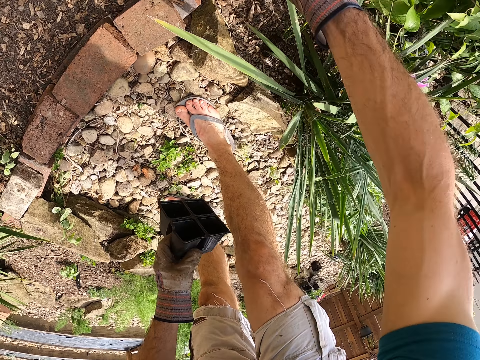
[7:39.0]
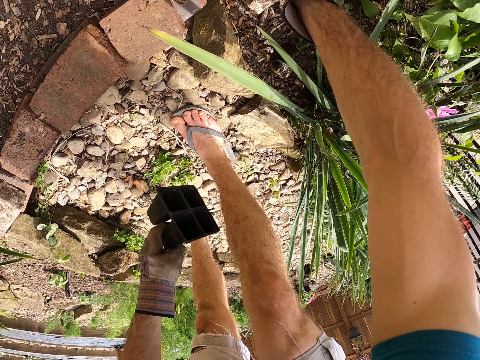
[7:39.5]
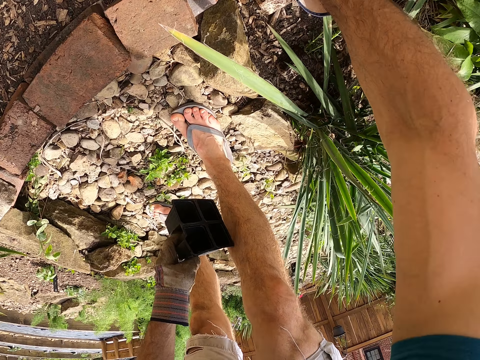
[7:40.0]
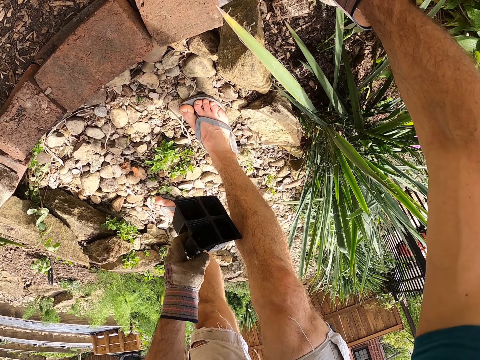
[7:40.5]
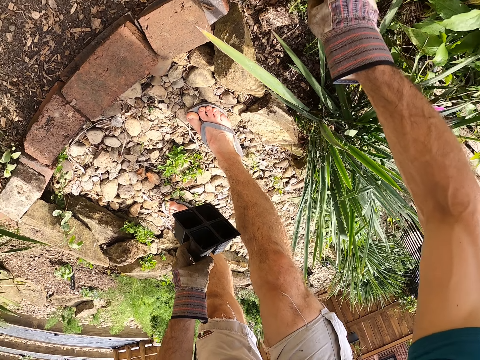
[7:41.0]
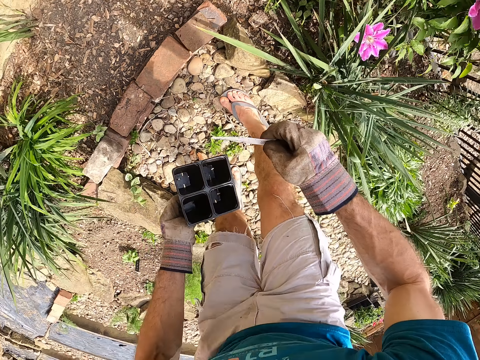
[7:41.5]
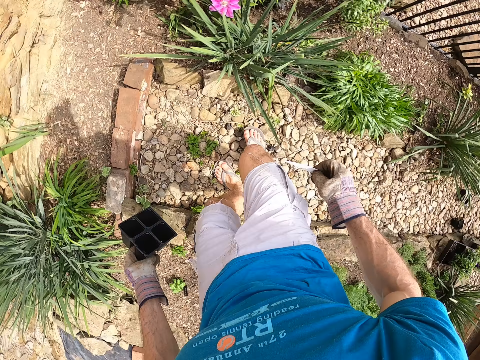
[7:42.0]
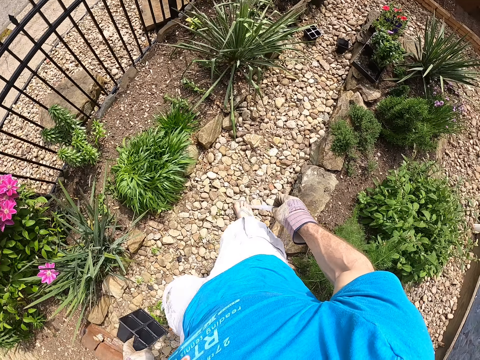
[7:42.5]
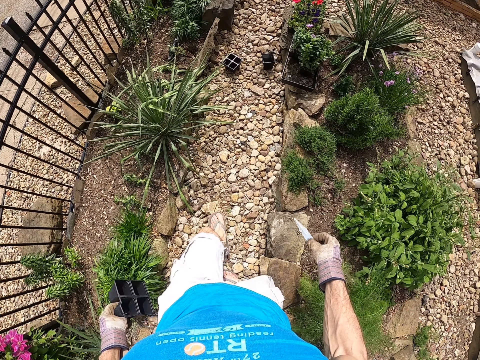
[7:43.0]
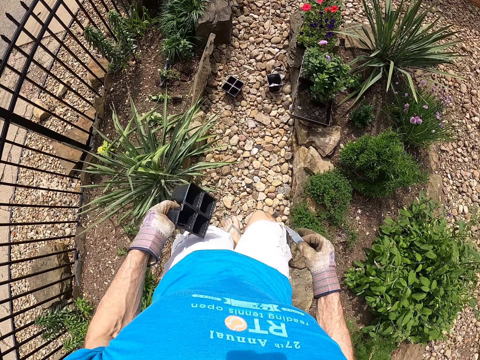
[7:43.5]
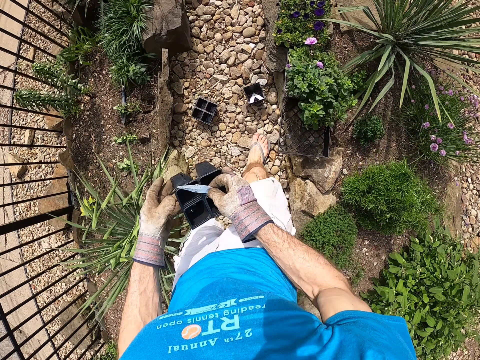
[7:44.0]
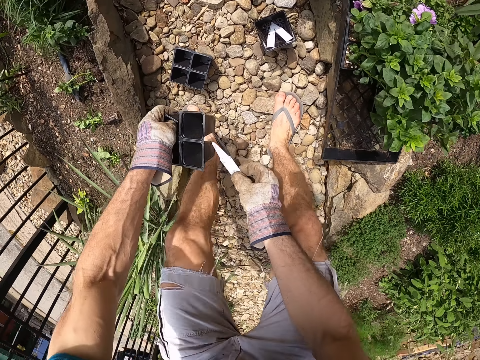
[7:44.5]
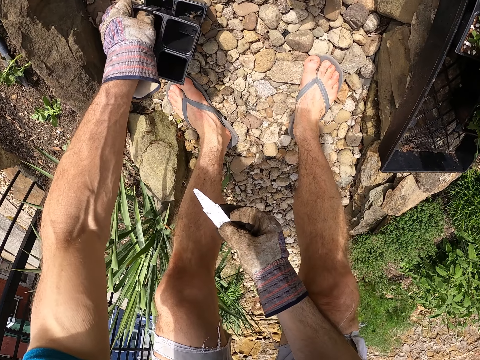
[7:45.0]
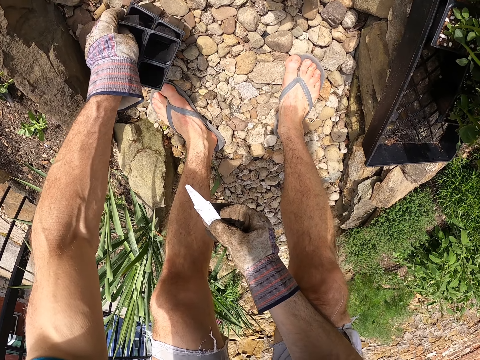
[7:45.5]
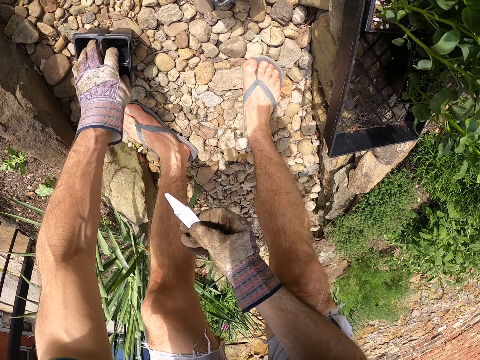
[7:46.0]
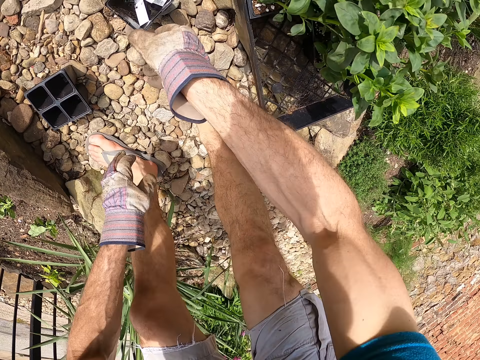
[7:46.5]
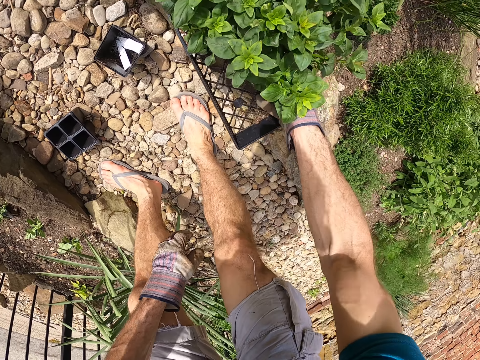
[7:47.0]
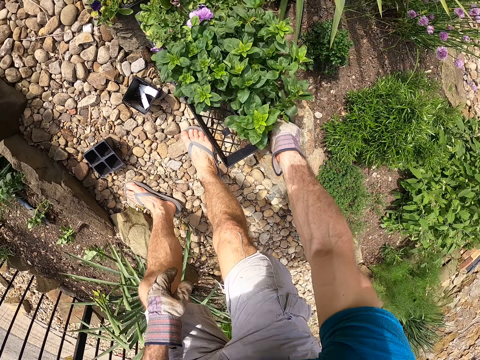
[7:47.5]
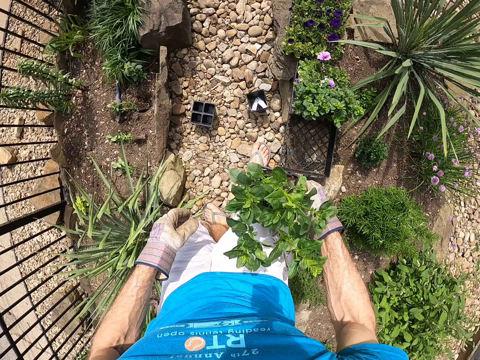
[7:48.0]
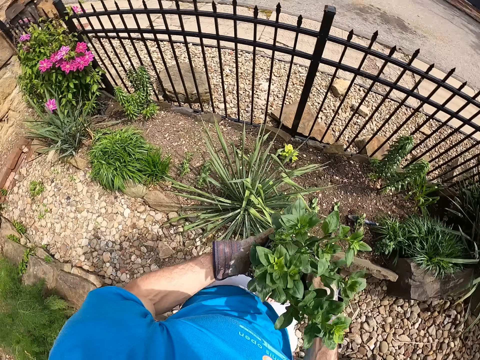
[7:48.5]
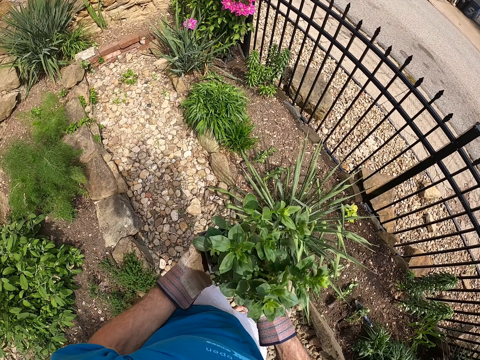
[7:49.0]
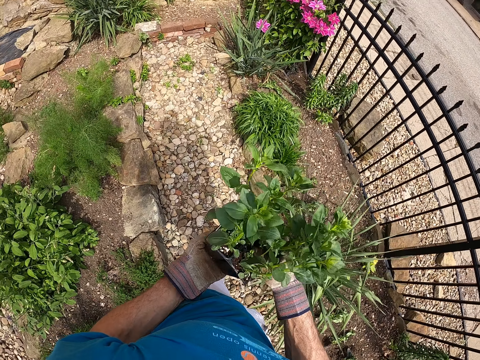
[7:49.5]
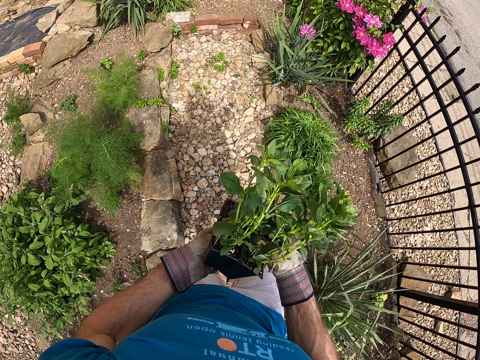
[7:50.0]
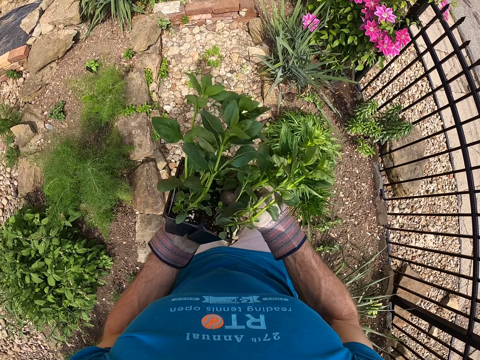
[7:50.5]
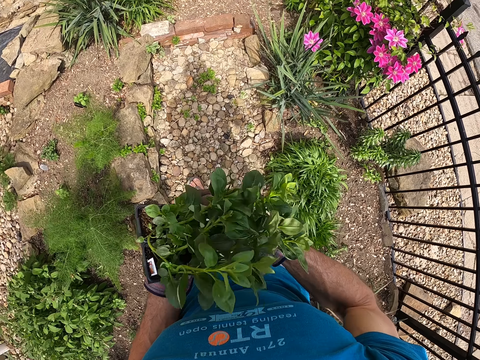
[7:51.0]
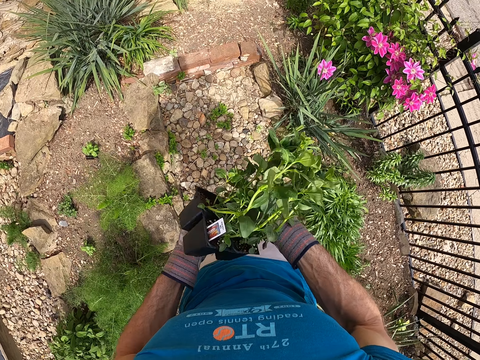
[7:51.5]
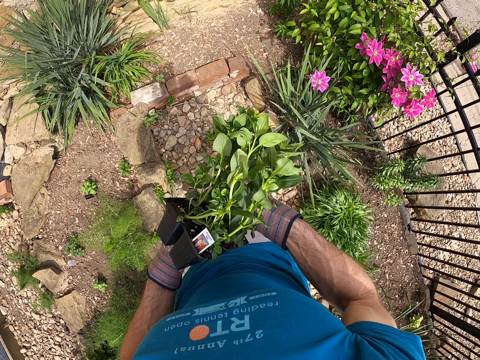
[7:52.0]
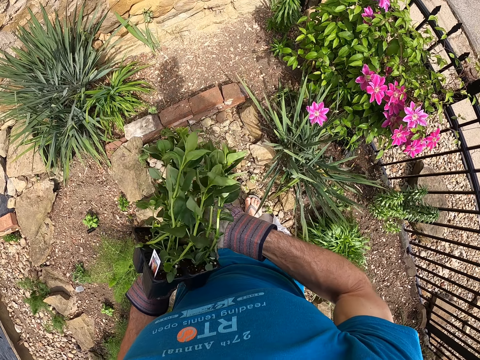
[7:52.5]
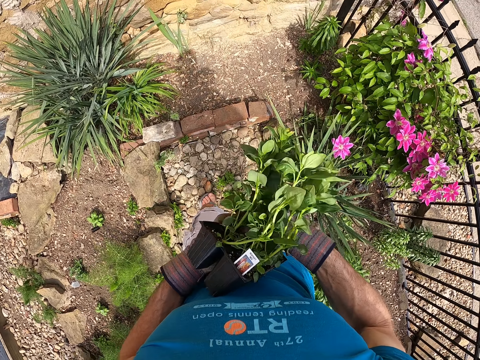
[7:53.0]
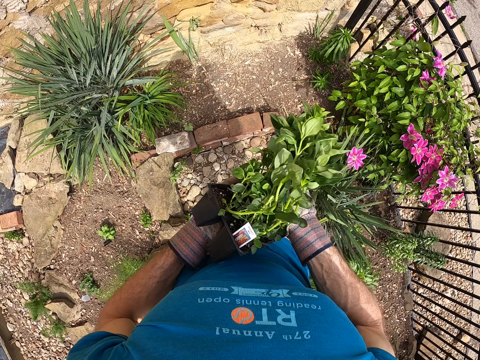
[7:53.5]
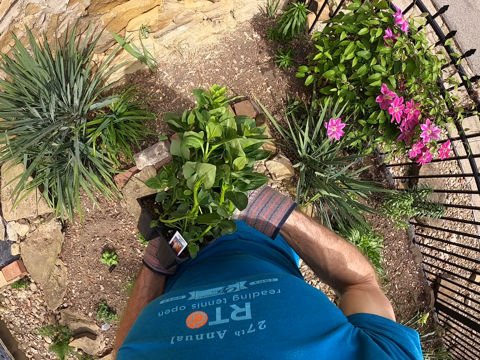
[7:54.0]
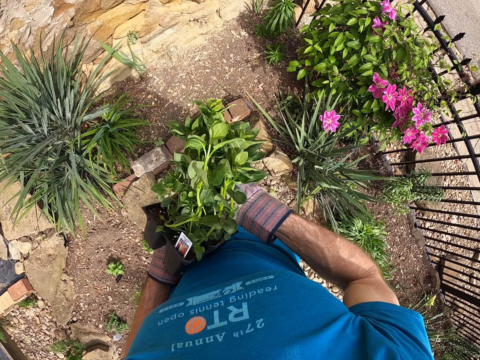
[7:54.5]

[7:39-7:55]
The camera wearer puts the fourth seedling on the soil with his right hand. He picks up a paper from the fourth seedling with his right hand. He turns around. He walks around in the garden. He holds the fifth seedling case with his hands. He puts the fifth seedling case in the seedling cases on the ground with his left hand. He drops the paper in the black plastic case on the ground with his right hand. He picks up a sixth seedling case from the crate with his right hand. He passes the sixth seedling case to his left hand. He turns around. He removes a seedling from the sixth seedling case with his hands. He carries the container of seedlings in the garden.

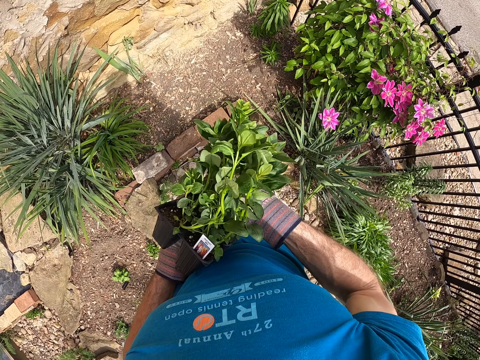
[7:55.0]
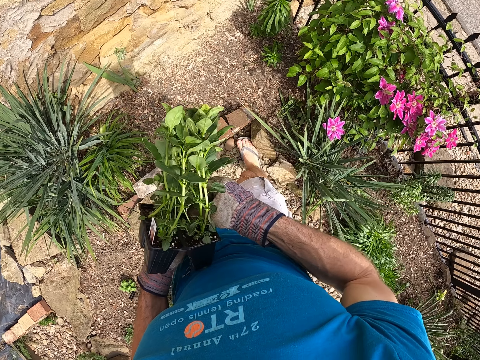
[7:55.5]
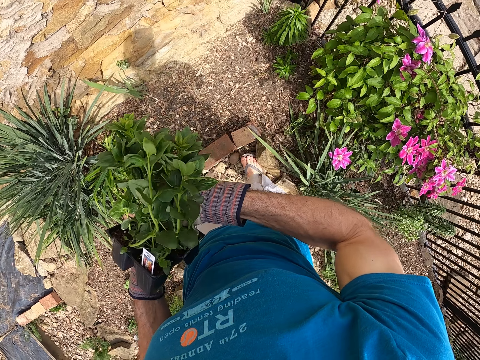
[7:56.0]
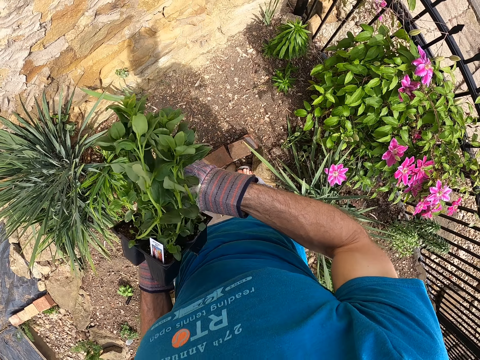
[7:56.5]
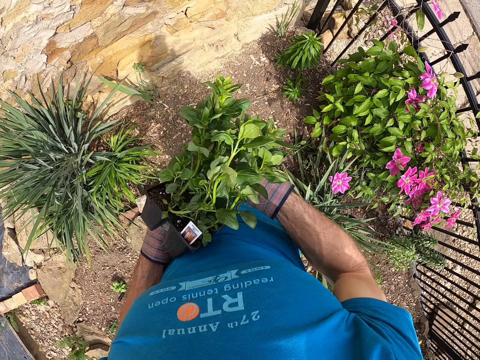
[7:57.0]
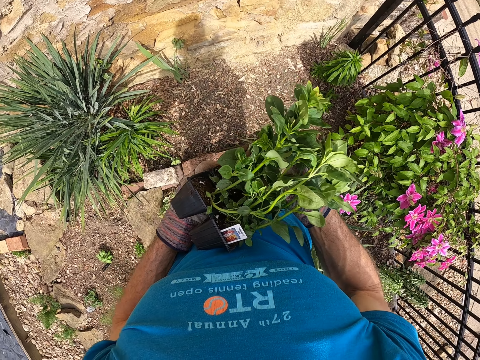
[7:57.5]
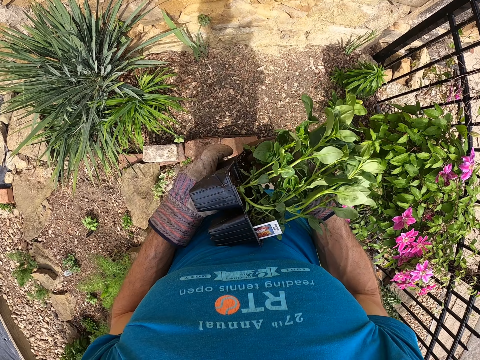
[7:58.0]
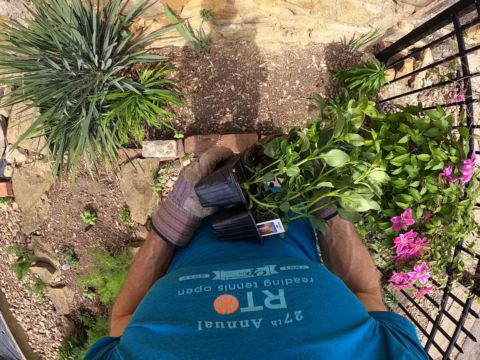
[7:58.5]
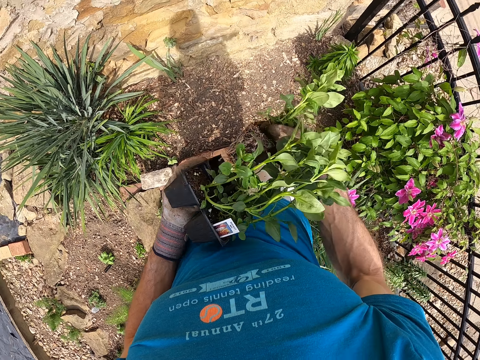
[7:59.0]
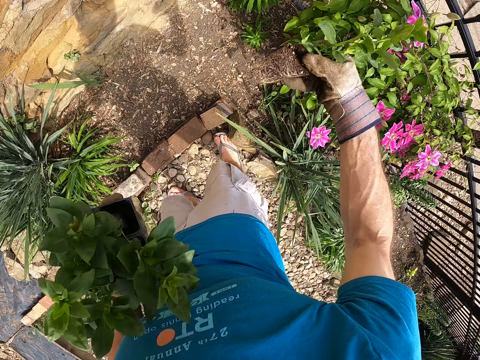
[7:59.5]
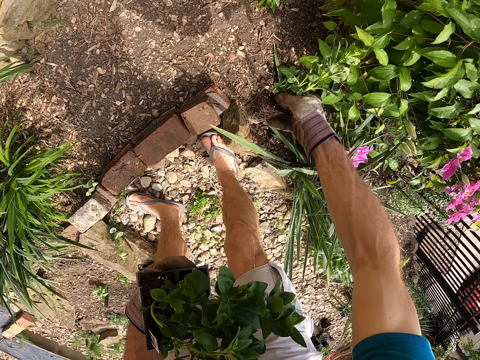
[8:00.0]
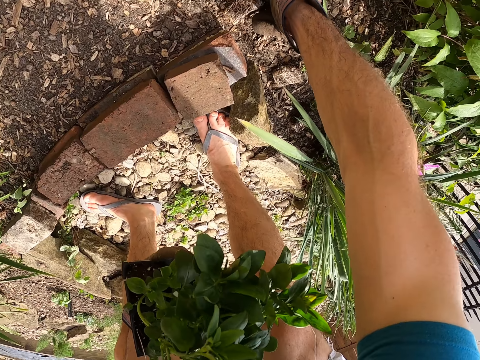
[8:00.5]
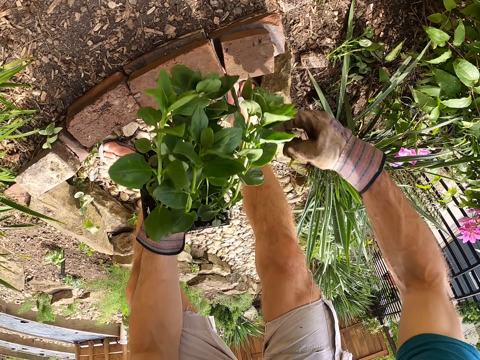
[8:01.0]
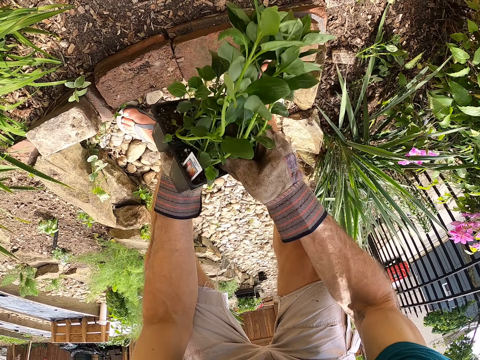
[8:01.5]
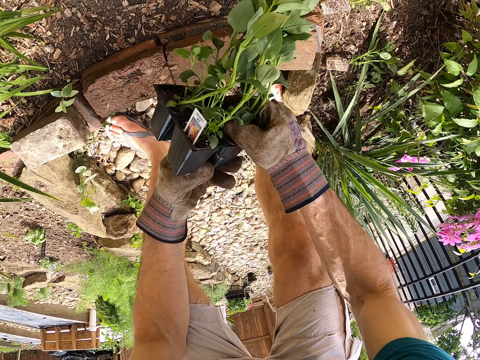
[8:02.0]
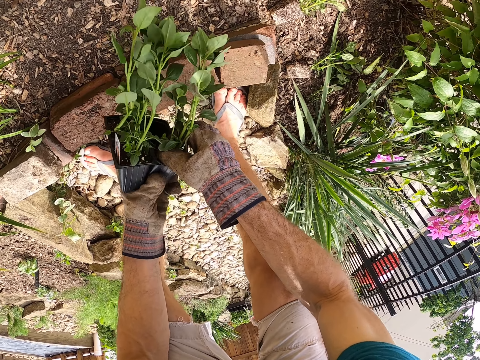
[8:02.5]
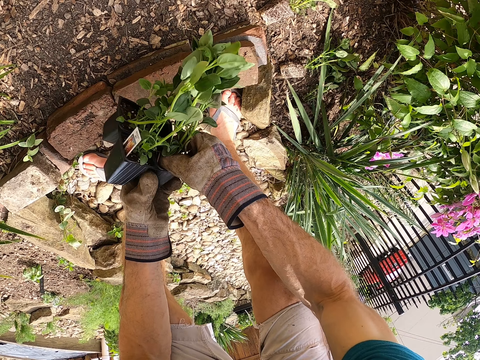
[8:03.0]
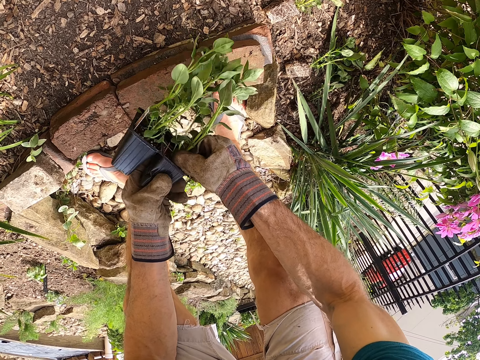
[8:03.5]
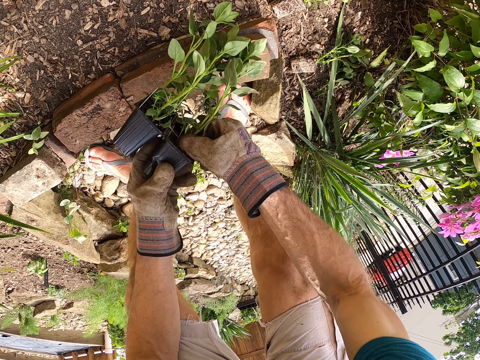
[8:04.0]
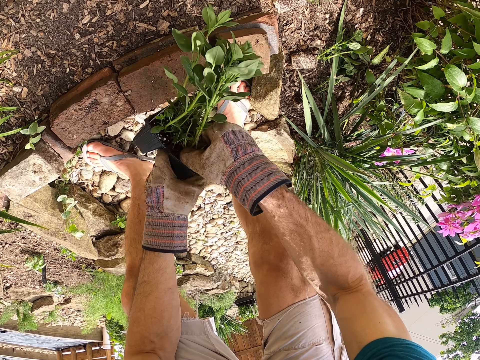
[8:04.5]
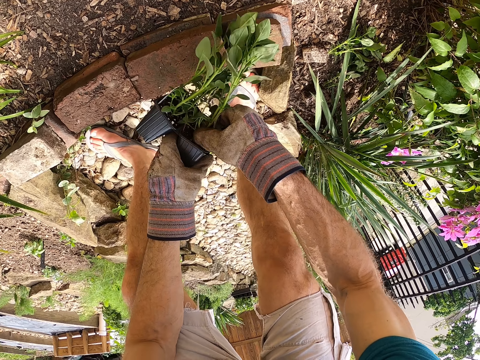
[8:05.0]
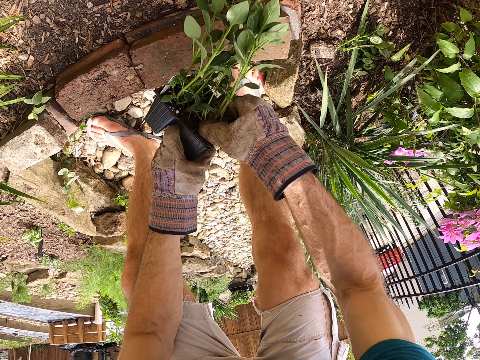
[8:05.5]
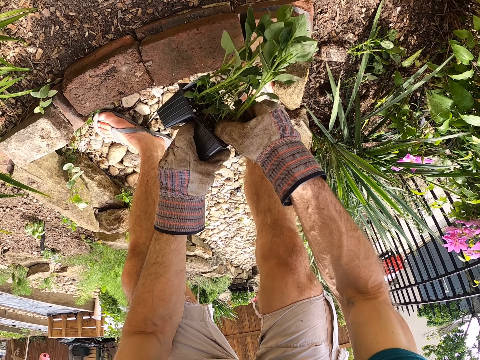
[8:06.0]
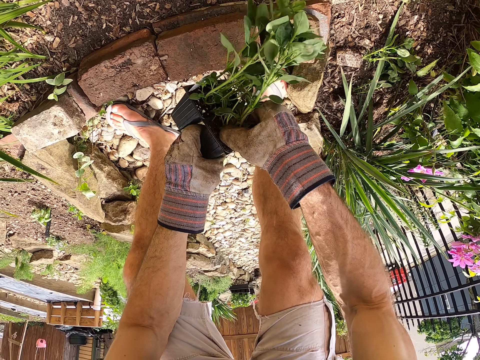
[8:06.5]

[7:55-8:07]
The camera wearer removes the seedling from the container. He puts the seedling on the soil with his right hand. He removes a second seedling from the sixth seedling case with his hands.
